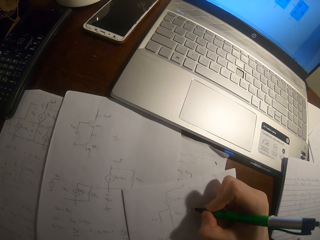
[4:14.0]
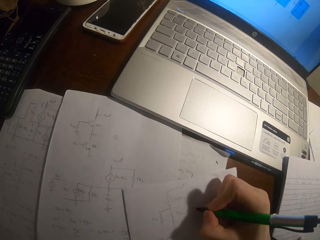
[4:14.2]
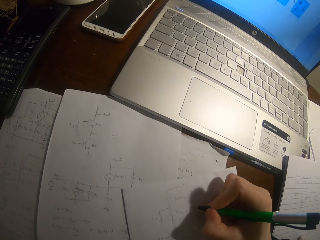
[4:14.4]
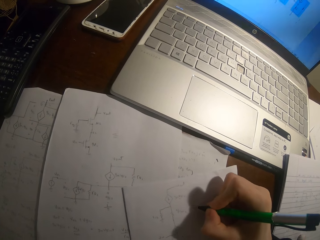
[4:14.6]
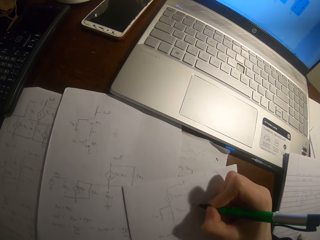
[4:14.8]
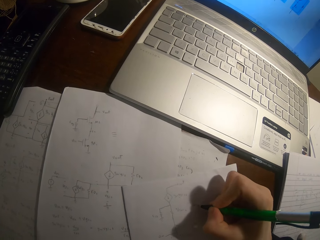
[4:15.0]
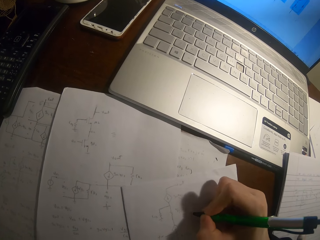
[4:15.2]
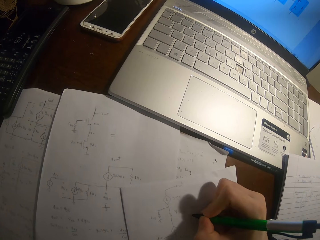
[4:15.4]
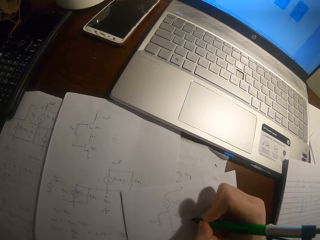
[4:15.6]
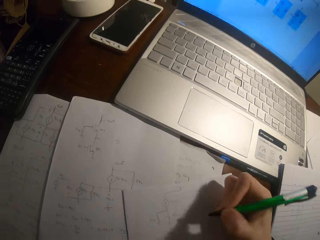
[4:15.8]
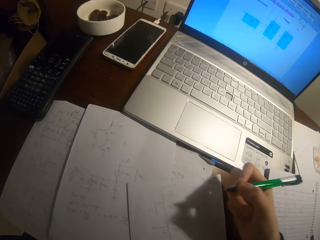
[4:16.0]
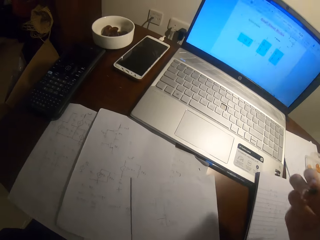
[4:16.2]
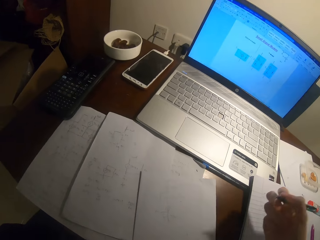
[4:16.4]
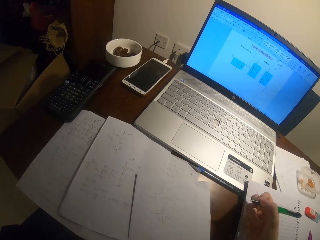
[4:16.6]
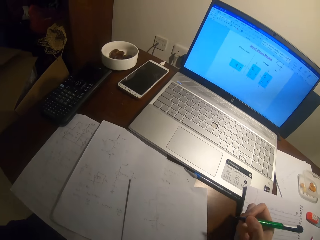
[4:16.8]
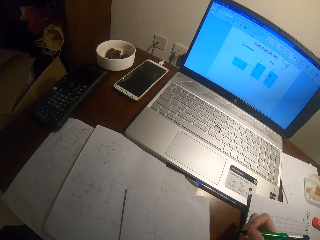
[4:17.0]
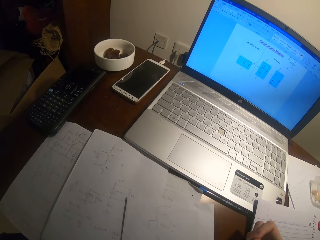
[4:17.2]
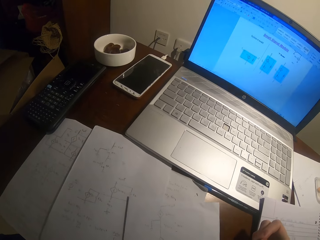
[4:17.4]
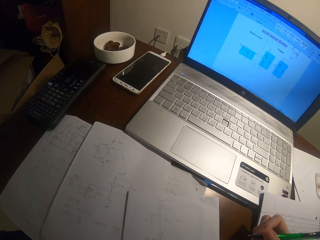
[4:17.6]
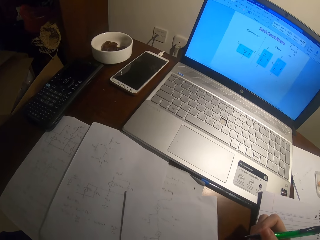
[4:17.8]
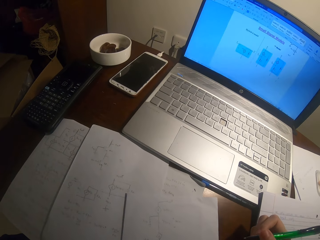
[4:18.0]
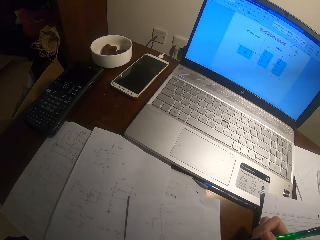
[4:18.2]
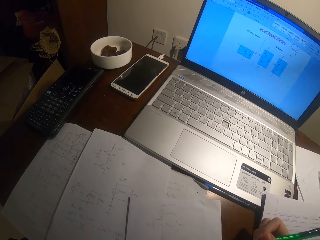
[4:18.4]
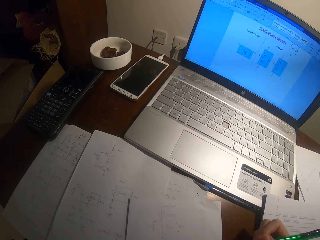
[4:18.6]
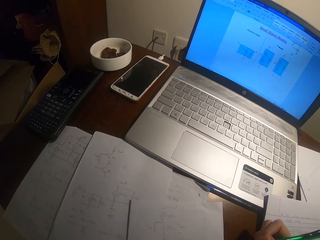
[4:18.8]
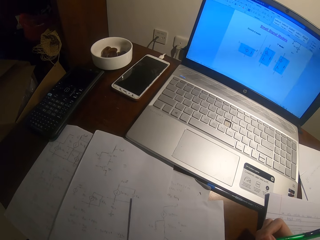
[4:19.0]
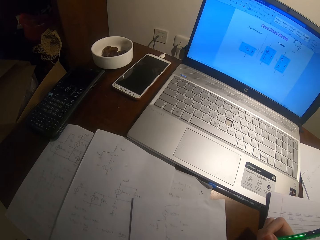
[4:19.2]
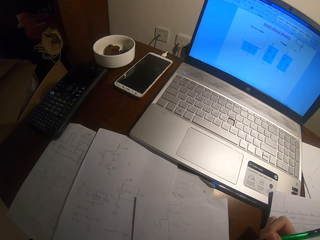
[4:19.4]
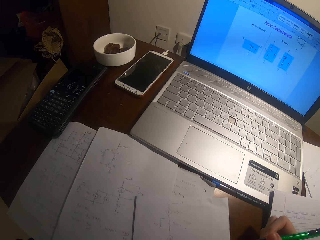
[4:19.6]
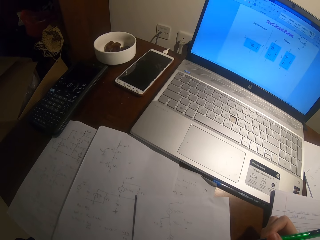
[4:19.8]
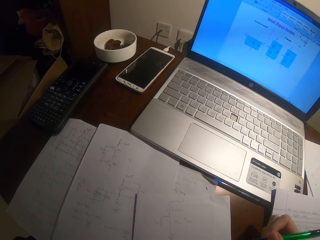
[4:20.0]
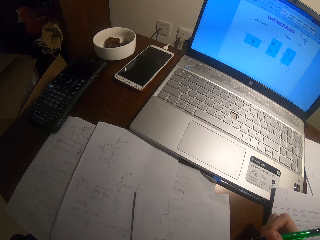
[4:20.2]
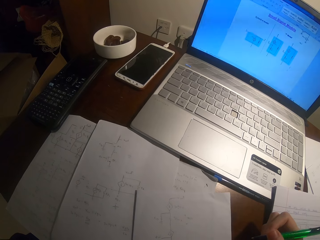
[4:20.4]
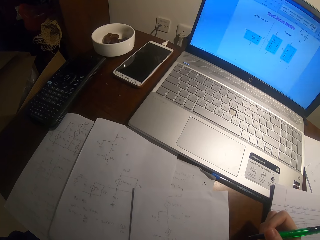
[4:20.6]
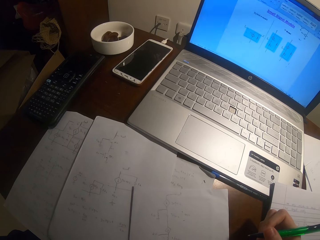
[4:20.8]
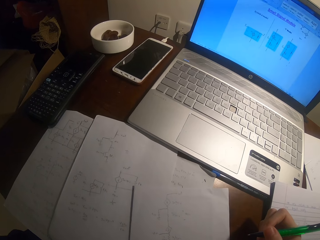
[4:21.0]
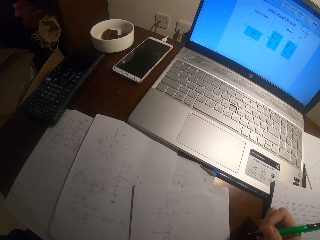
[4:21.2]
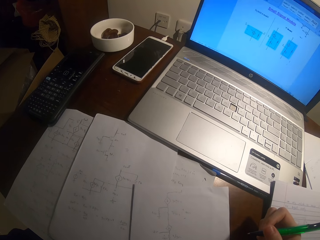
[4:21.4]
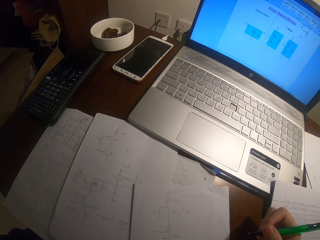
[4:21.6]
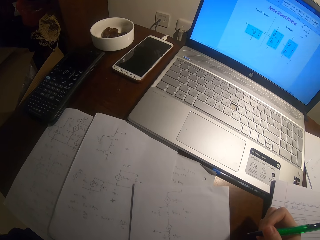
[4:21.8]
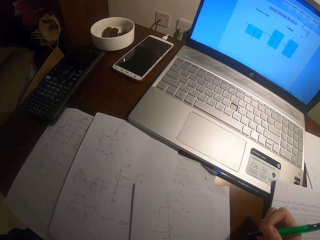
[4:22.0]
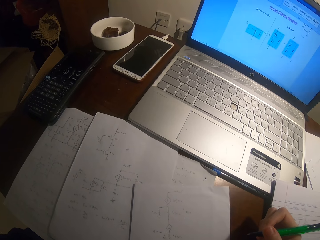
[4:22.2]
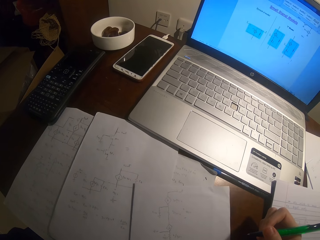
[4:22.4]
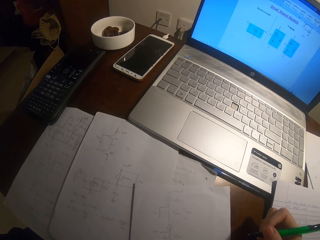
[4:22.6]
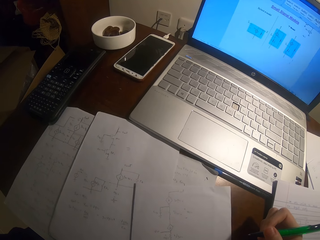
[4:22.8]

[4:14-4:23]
The camera wearer stares at the paper. They turn around the room.

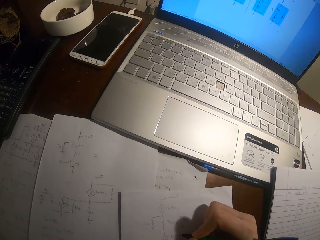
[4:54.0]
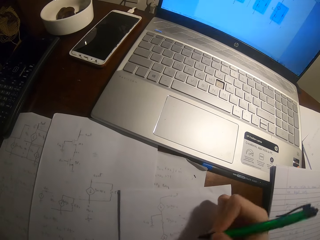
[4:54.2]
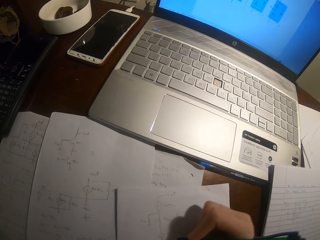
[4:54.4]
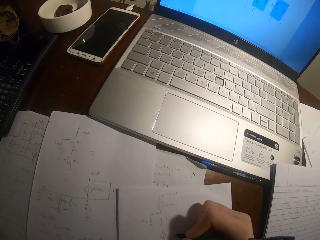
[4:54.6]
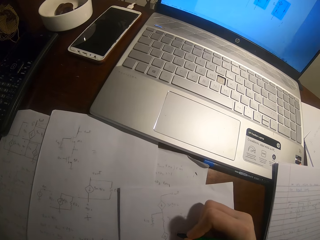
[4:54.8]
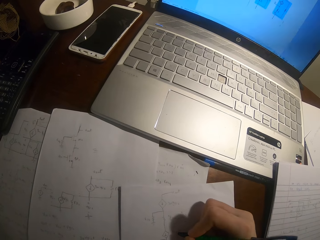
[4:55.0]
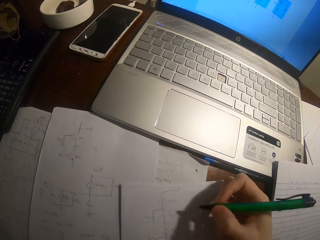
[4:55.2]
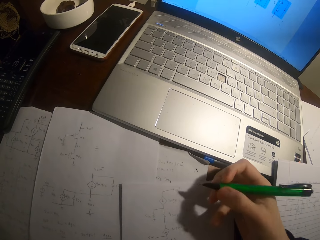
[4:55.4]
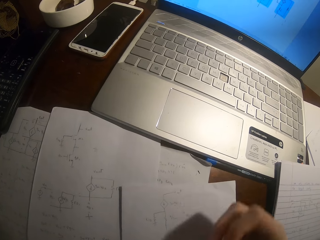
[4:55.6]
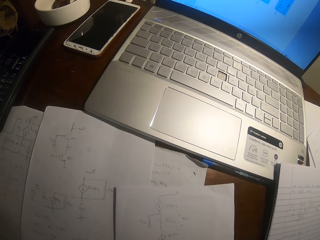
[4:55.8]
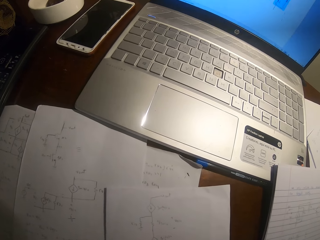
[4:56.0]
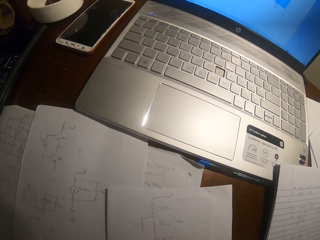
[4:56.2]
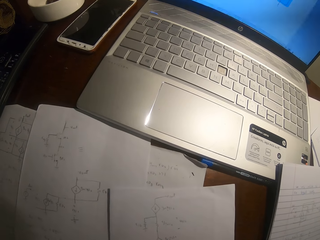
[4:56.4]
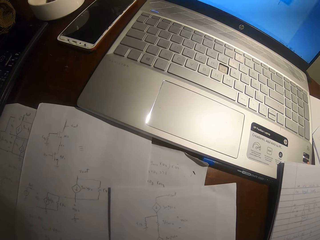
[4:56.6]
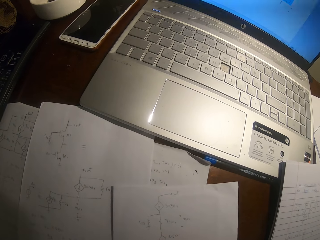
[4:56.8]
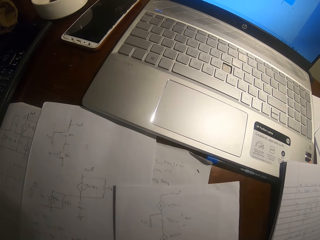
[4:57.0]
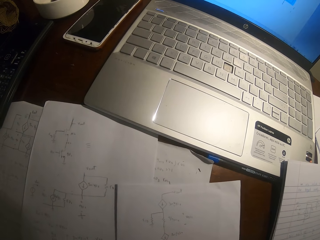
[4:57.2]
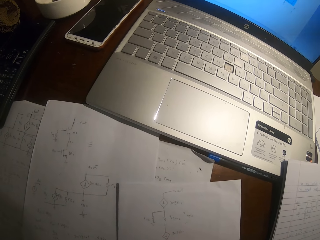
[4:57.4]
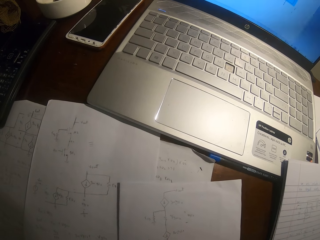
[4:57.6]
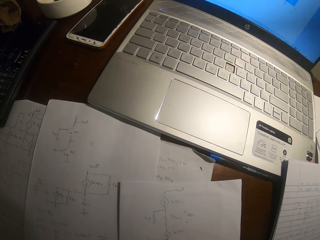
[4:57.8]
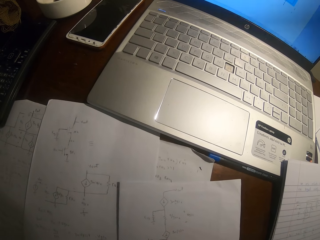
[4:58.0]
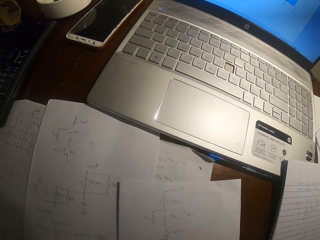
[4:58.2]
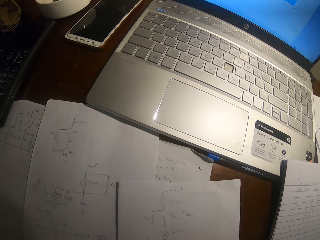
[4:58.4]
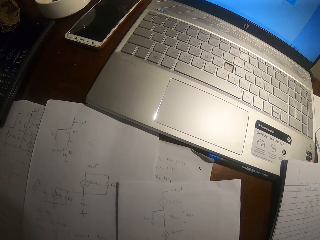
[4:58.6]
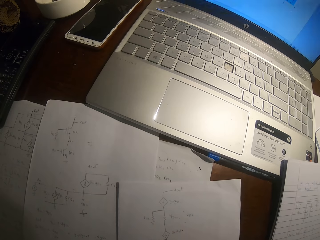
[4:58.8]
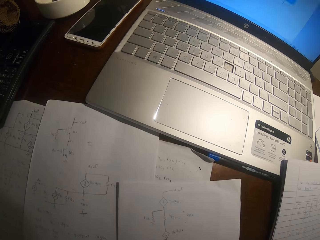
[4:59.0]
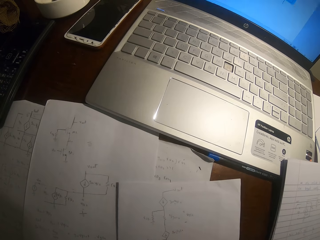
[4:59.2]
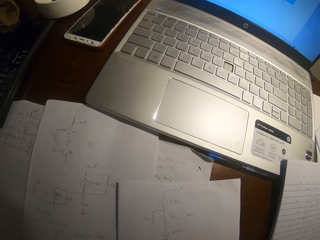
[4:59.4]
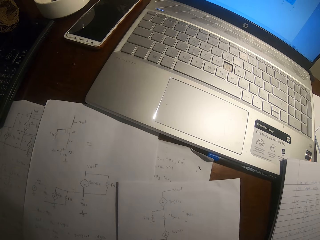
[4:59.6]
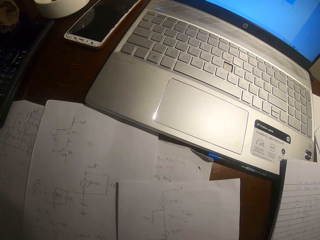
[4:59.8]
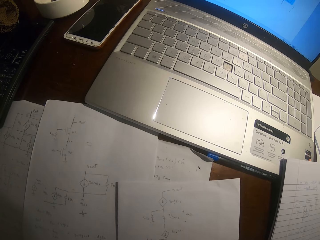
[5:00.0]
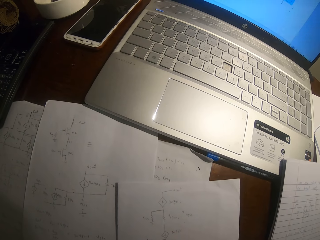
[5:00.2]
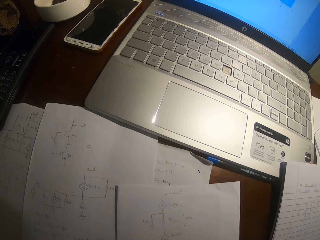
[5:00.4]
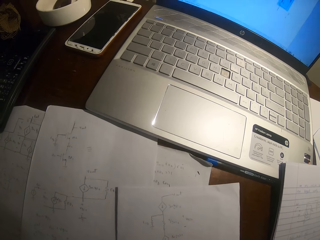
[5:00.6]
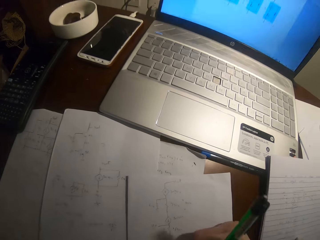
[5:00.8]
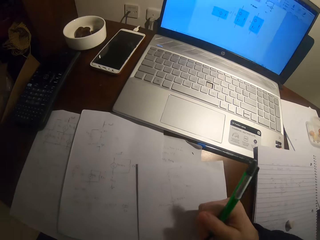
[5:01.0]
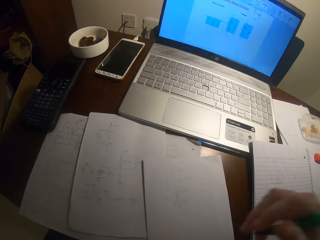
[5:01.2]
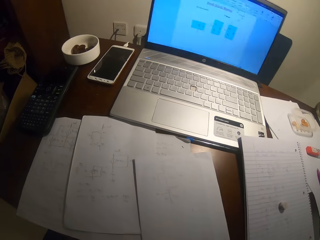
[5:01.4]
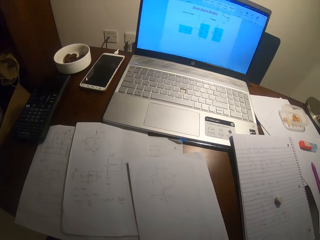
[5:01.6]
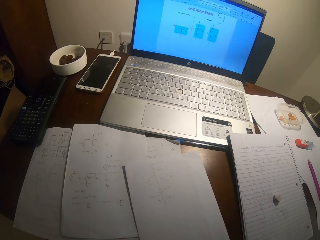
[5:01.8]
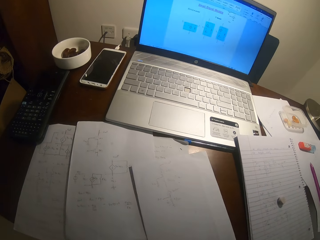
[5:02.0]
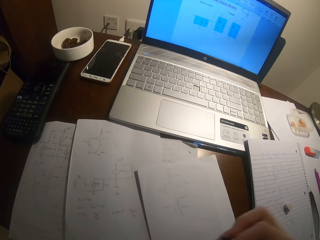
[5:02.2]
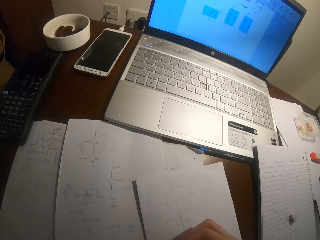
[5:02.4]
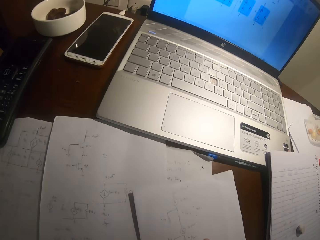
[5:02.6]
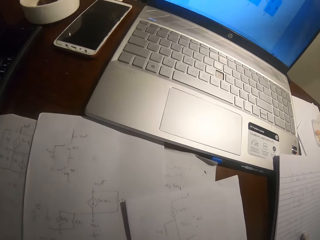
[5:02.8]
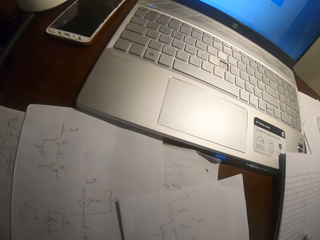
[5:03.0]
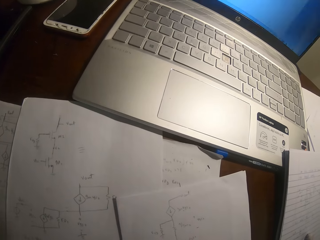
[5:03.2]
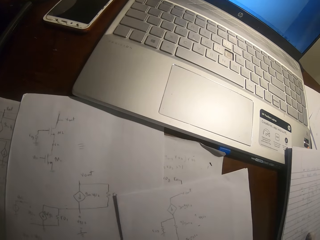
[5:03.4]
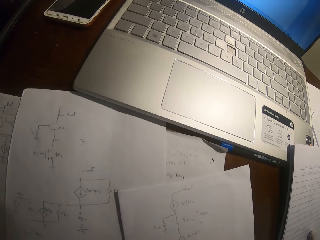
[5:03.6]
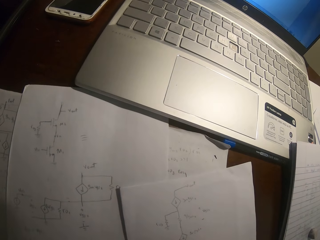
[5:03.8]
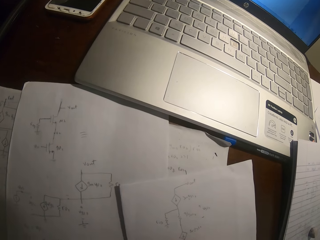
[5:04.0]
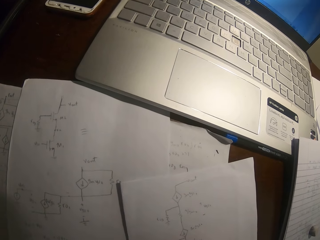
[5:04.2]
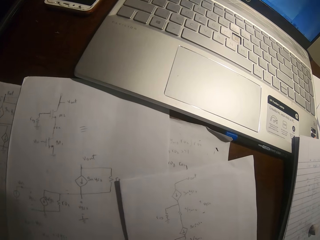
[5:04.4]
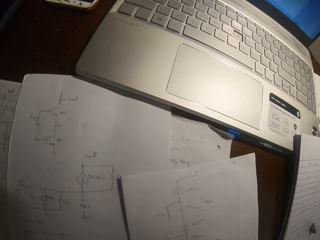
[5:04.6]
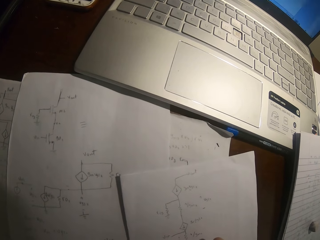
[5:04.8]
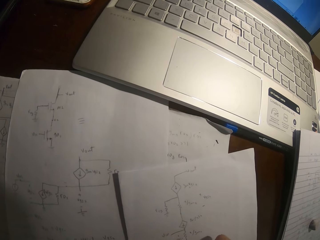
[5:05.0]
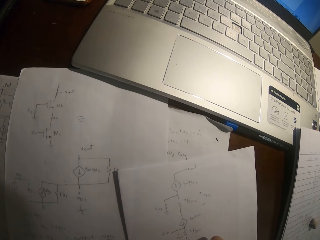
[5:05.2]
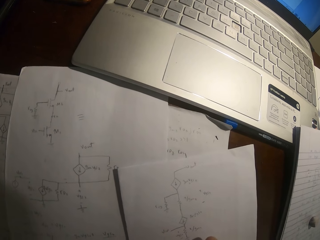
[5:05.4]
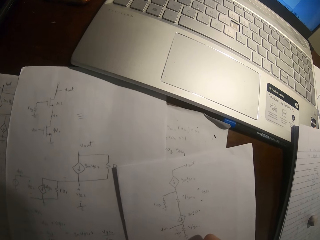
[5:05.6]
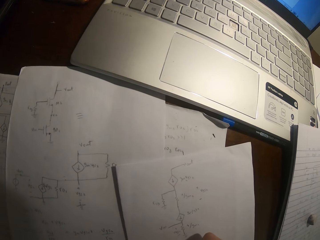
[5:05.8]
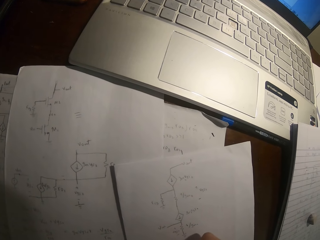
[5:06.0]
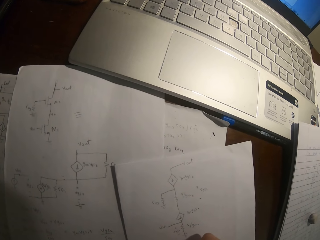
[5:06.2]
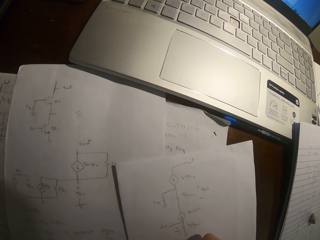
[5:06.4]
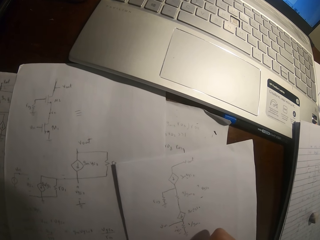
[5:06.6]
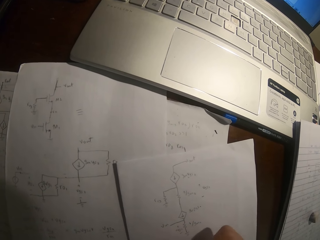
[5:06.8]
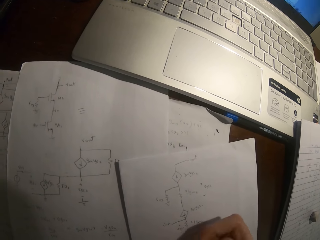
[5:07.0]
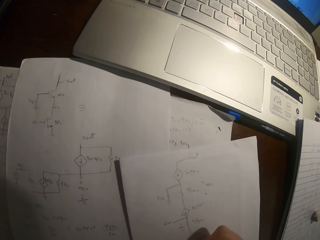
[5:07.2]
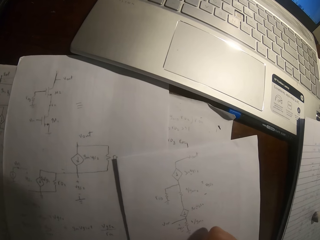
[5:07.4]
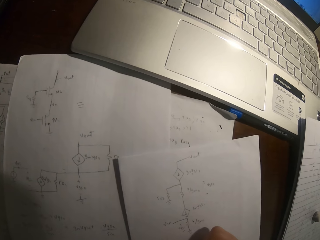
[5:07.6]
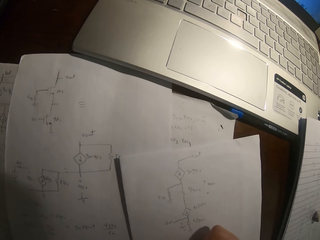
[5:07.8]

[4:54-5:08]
The camera wearer writes on a paper with a pen. They pull the pen off the paper. They write on the paper with the pen.
